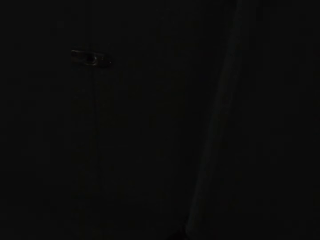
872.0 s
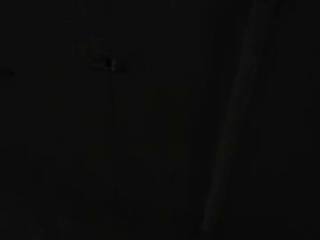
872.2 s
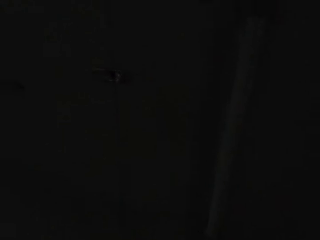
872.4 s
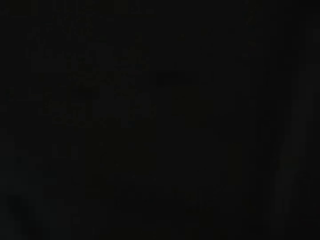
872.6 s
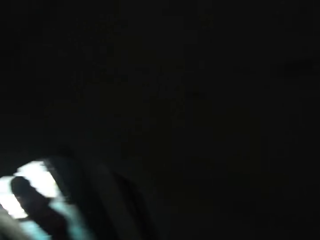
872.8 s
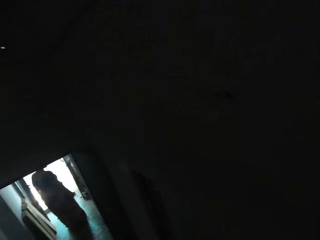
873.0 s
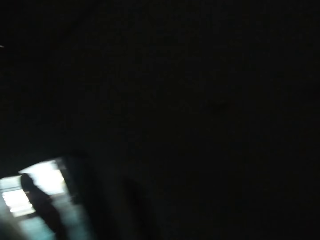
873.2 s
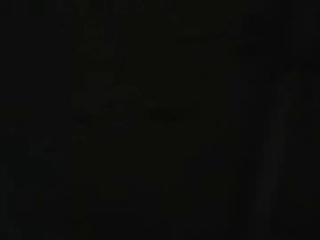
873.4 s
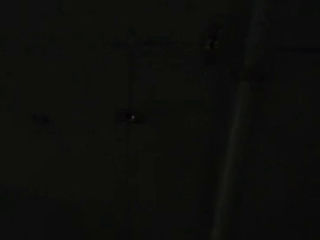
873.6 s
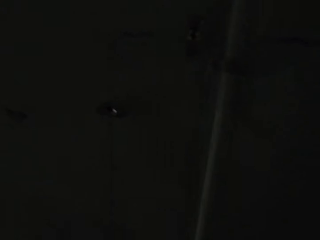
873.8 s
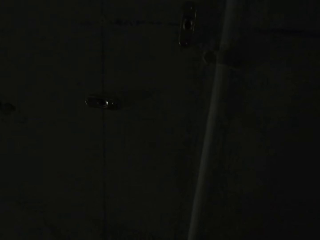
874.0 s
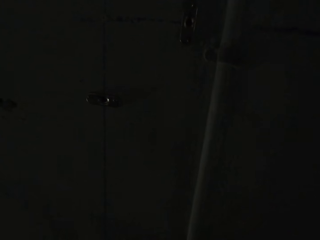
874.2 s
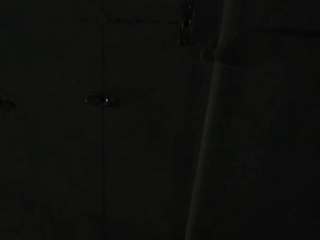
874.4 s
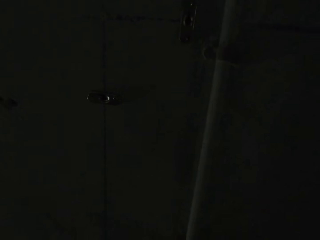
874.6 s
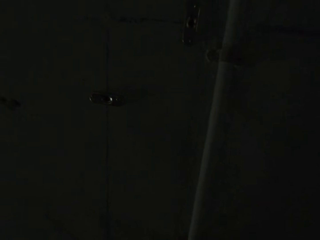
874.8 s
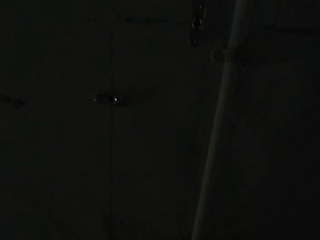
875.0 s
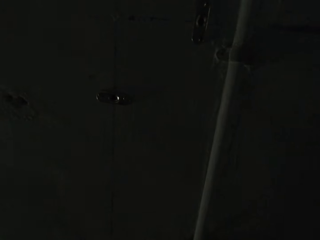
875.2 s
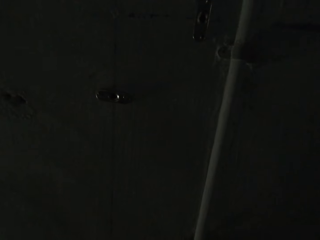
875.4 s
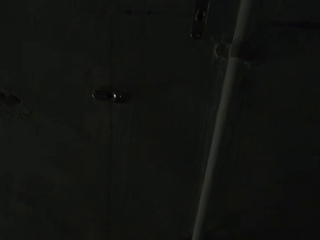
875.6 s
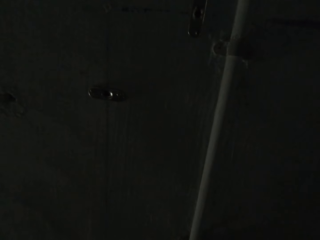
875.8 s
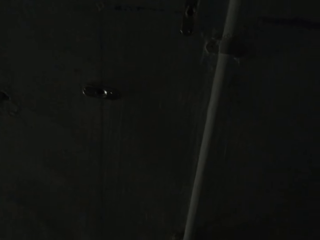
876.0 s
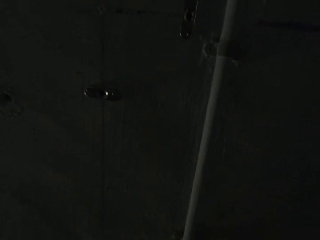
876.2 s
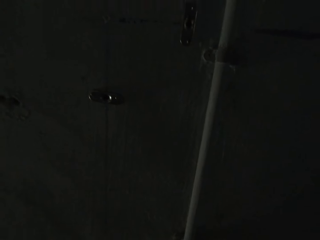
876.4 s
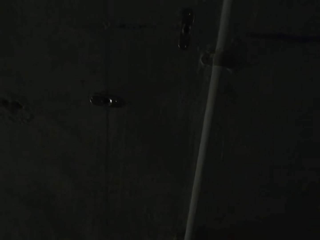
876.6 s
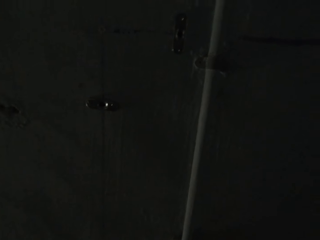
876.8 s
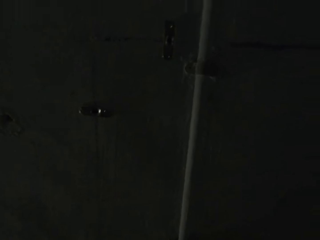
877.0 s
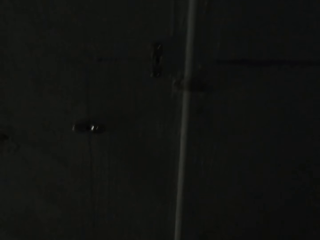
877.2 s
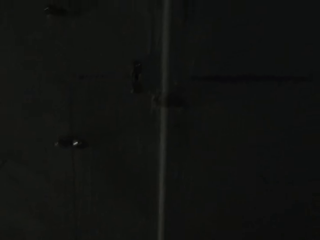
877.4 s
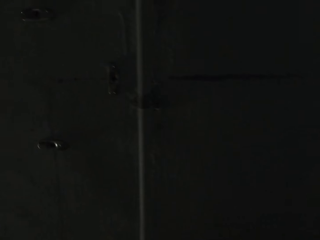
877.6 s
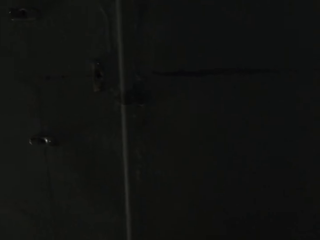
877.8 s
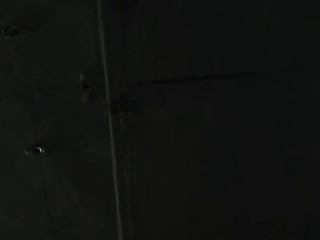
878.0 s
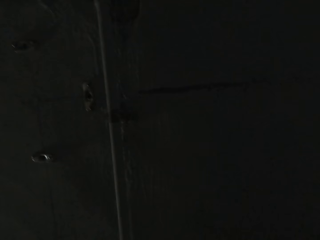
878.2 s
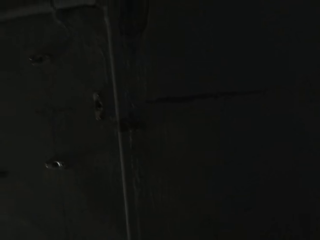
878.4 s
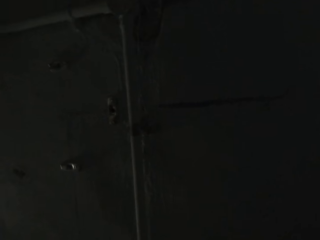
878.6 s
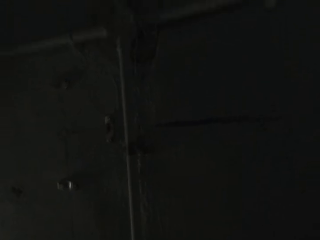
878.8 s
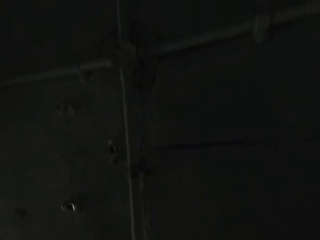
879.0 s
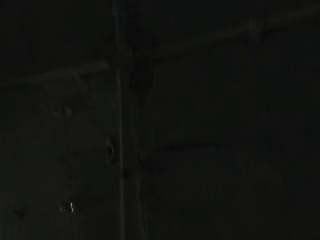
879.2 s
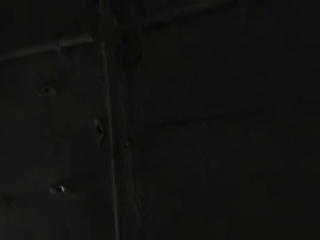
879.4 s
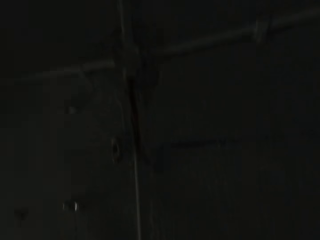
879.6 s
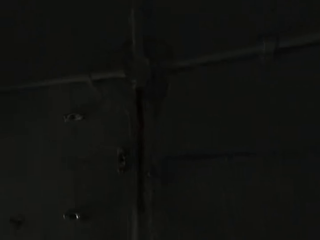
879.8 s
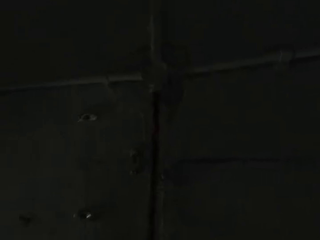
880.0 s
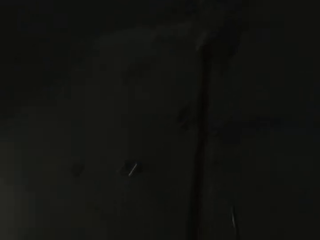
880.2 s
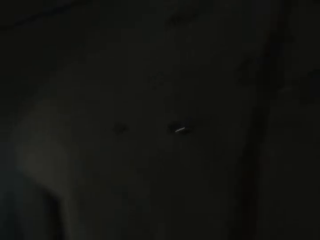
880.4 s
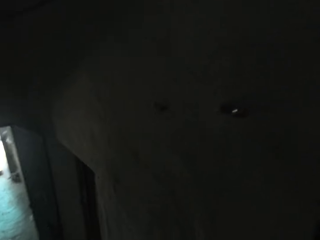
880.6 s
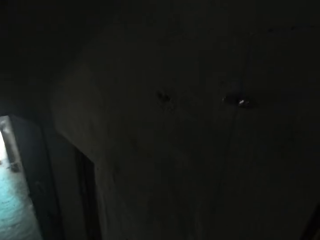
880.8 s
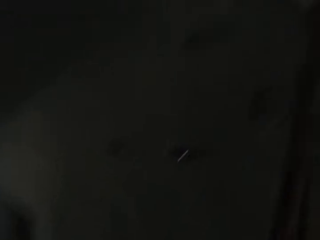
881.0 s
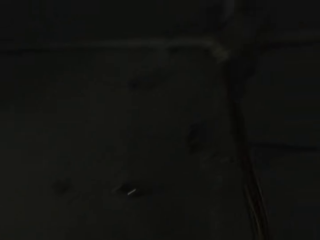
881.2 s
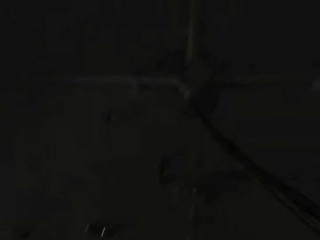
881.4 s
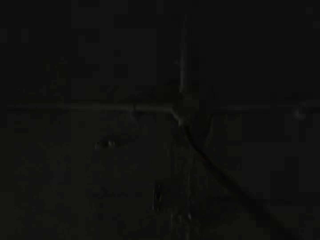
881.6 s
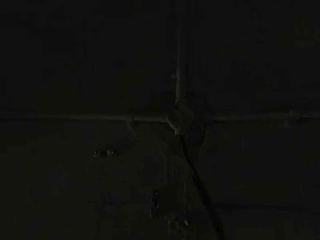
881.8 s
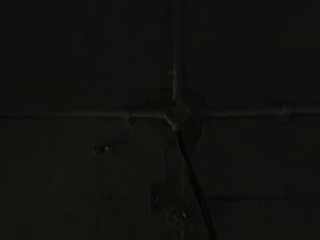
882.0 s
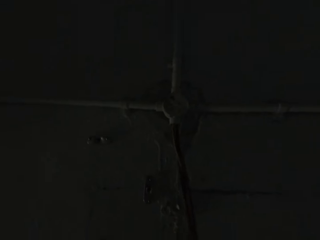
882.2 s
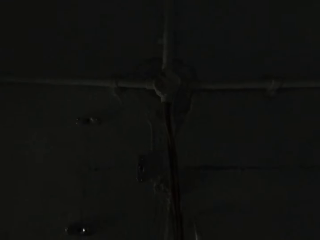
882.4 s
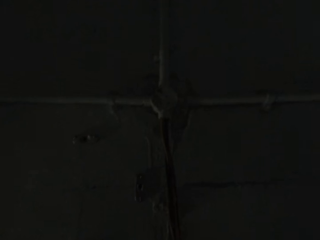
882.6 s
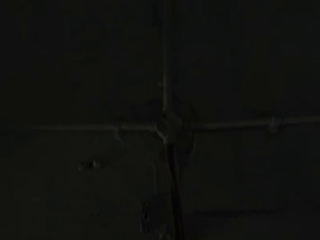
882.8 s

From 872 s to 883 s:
The camera wearer looks around. They open the screw. They drag a pipe attached to a wall with both hands. They hang a cable on the electrical conduit pipe.

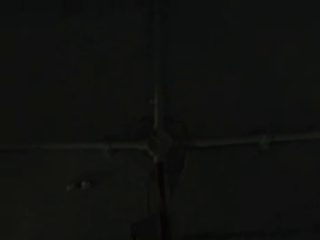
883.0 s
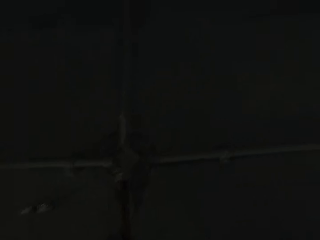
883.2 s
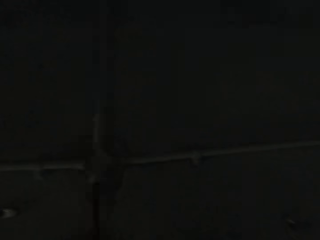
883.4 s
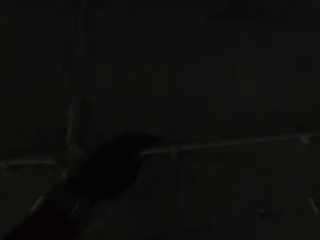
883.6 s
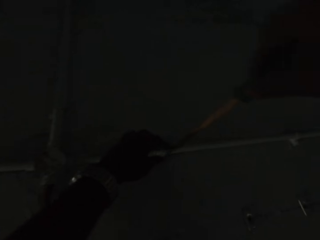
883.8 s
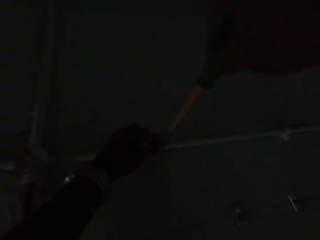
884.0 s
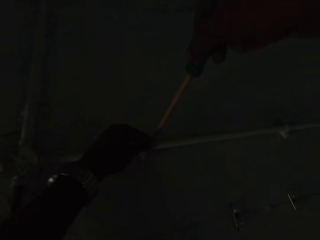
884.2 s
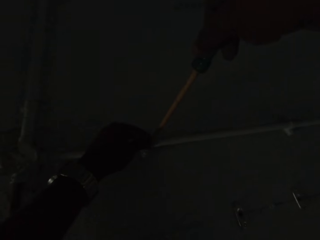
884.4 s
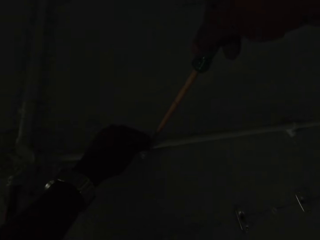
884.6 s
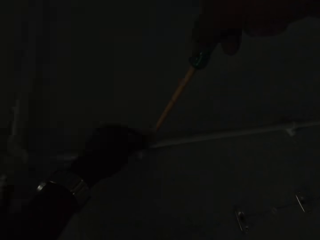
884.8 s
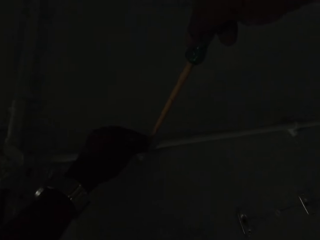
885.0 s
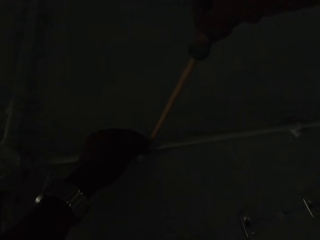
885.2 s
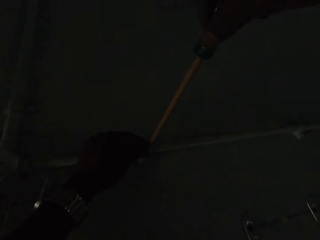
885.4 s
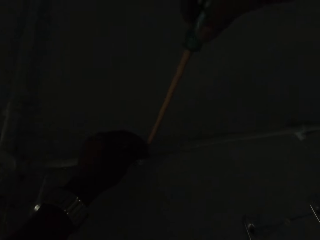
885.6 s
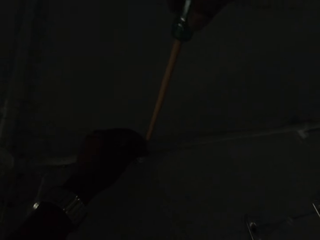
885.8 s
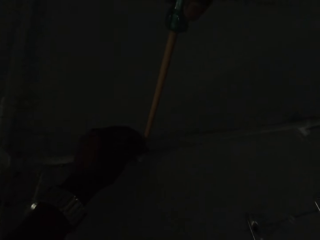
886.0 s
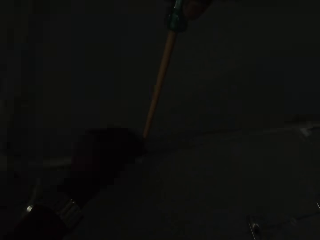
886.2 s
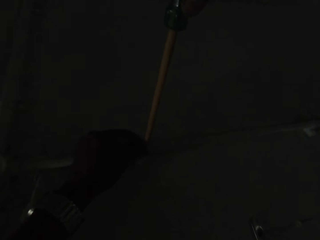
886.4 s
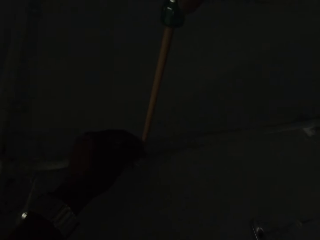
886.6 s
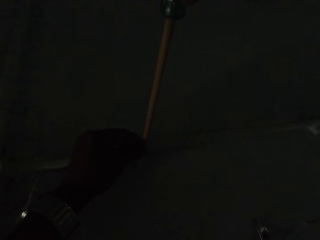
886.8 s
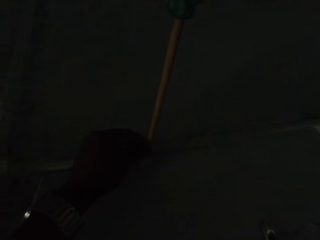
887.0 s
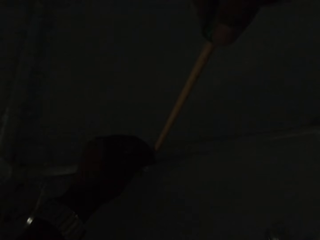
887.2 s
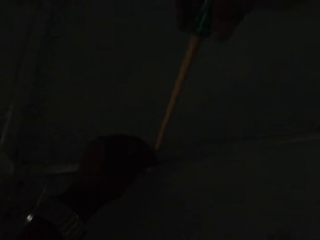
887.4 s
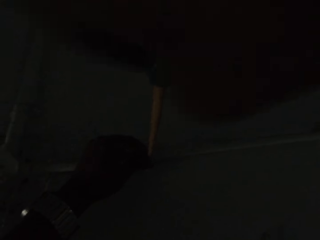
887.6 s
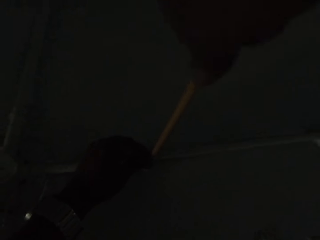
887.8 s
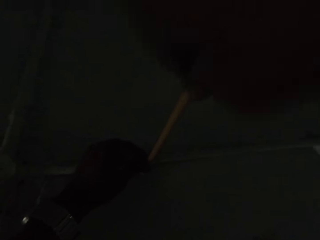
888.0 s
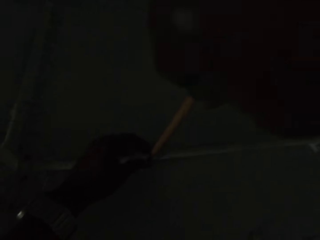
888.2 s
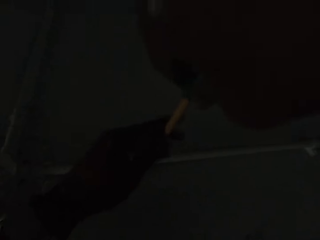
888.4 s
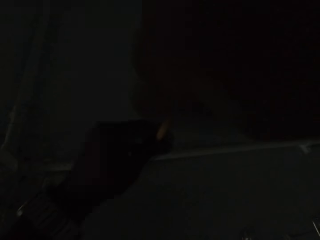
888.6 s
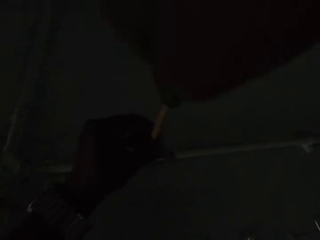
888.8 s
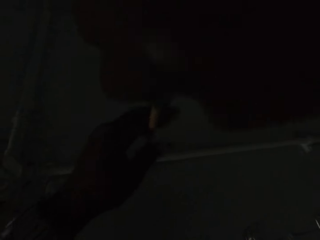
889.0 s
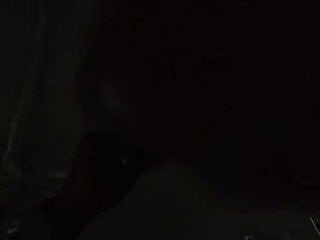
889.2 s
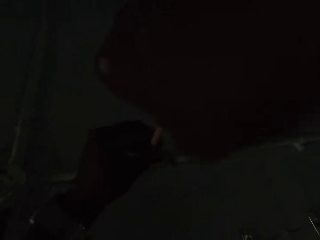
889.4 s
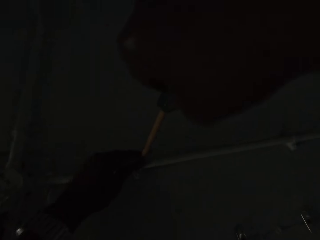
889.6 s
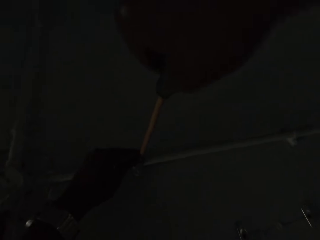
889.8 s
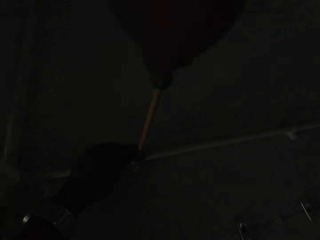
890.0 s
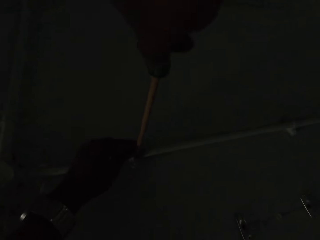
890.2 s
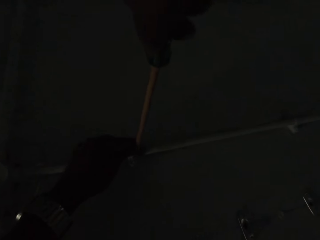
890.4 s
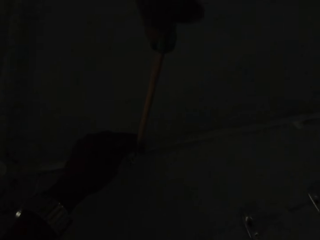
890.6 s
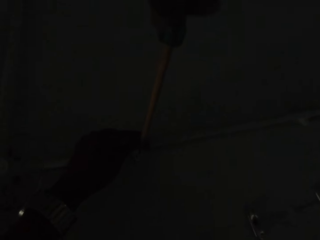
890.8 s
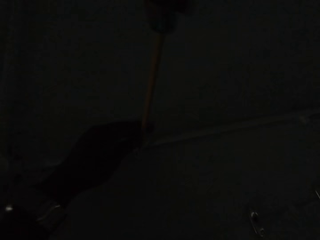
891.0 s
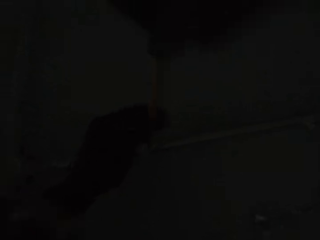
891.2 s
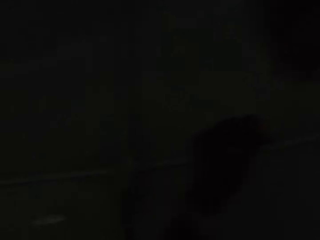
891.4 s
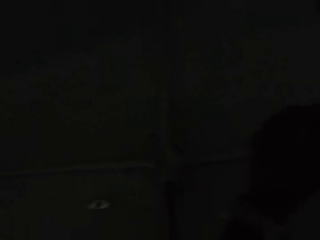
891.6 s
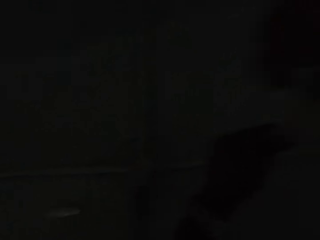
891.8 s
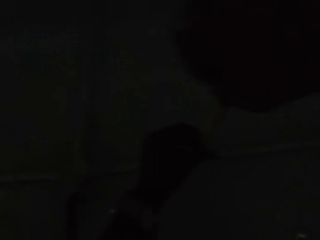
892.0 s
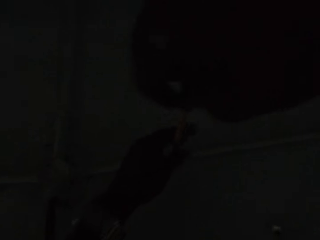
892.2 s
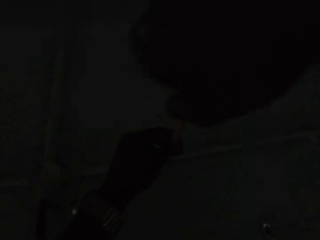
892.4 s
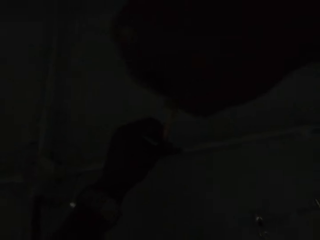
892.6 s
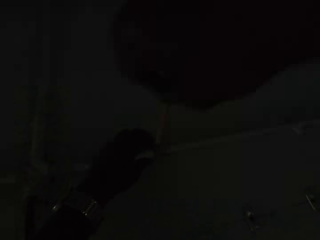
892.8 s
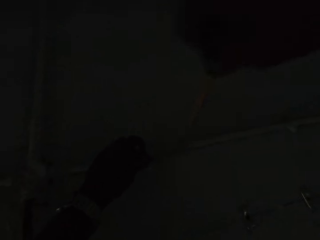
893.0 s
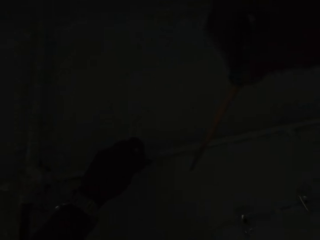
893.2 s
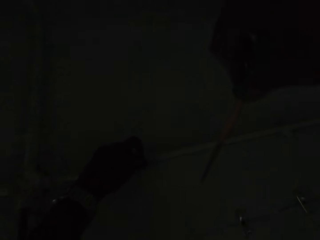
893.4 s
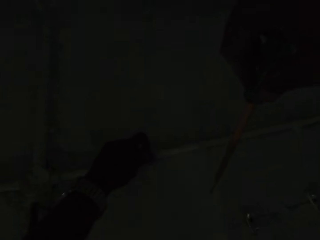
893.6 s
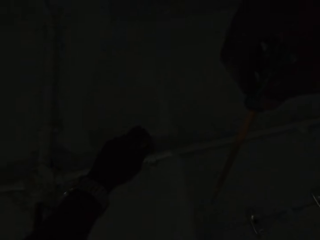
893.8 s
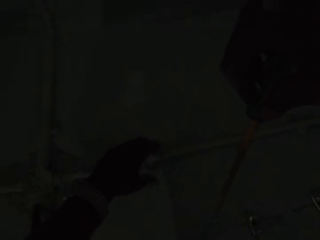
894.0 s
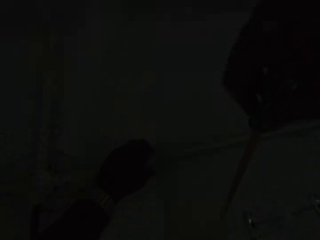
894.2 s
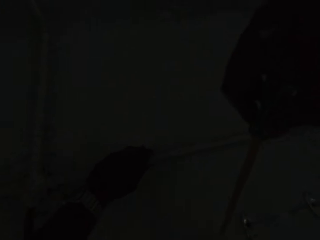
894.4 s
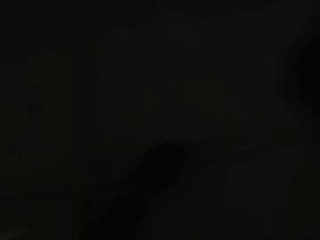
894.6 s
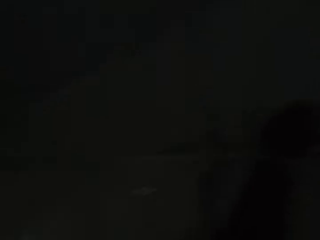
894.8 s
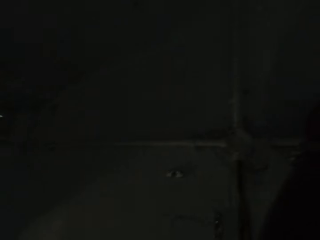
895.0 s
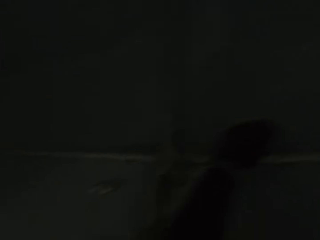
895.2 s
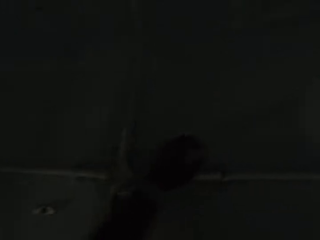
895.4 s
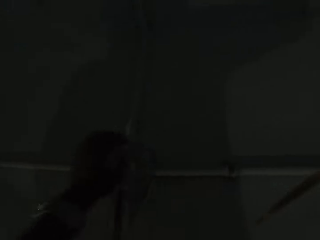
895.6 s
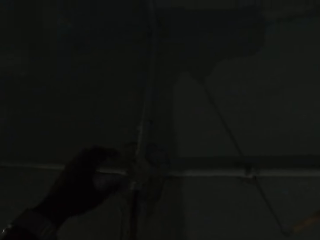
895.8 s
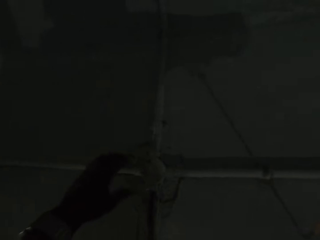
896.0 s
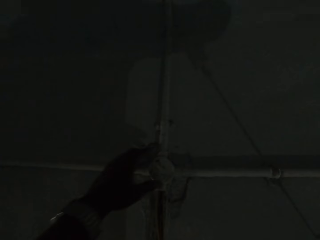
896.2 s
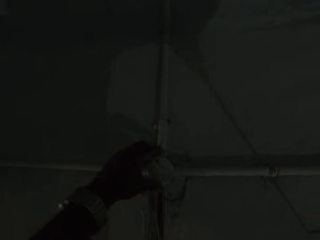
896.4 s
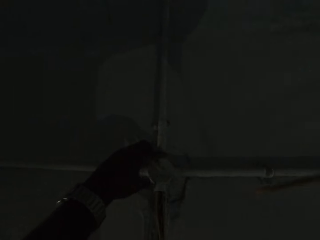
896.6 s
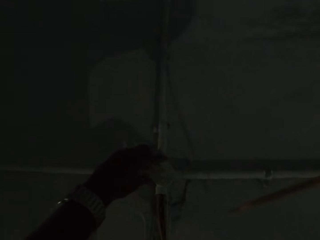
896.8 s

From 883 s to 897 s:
The camera wearer unscrews the pipe clamp attached to the wall with the screwdriver in both hands. He unscrews the pipe clamp again. He touches the pipe with his left hand.
